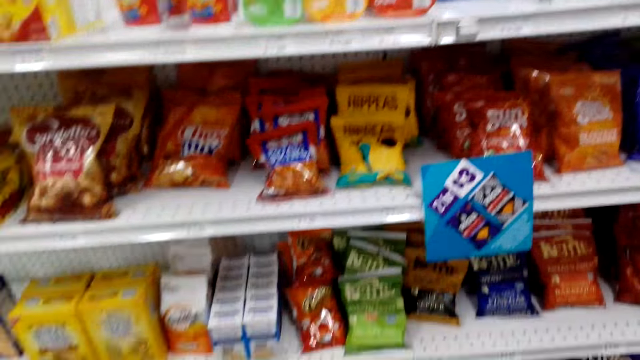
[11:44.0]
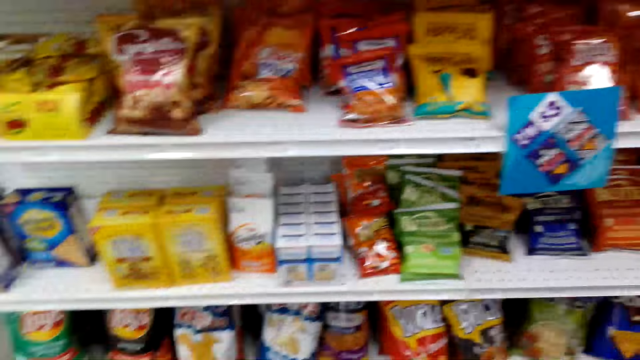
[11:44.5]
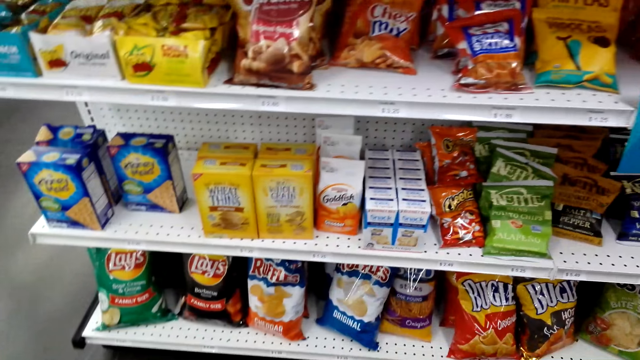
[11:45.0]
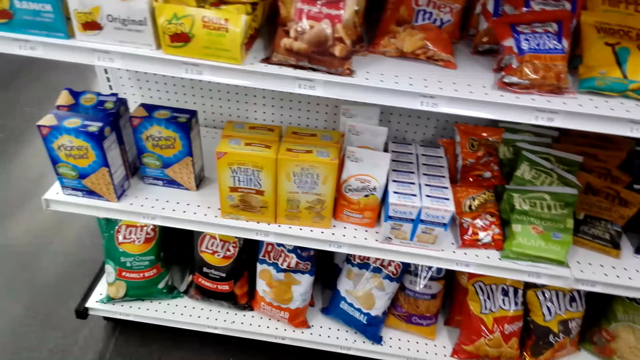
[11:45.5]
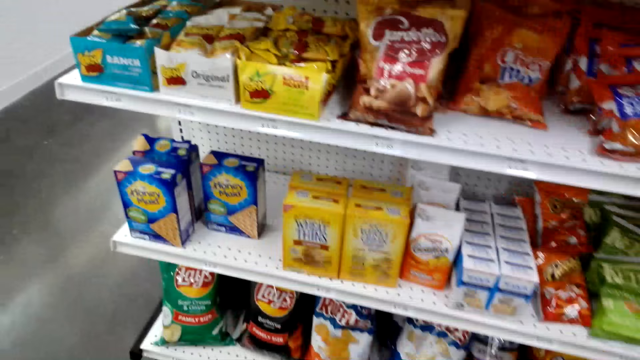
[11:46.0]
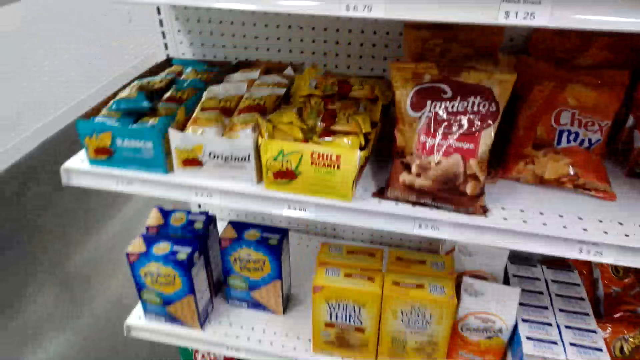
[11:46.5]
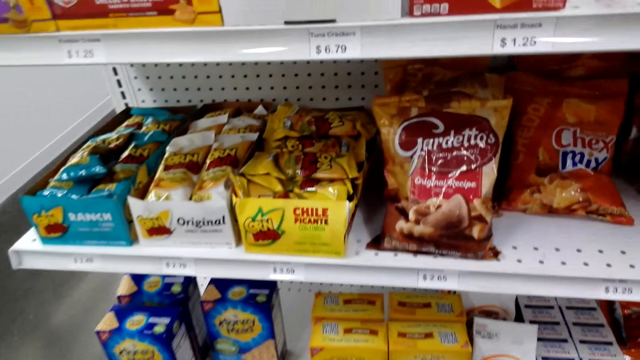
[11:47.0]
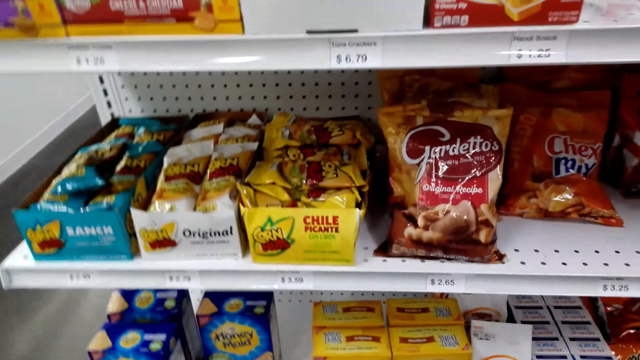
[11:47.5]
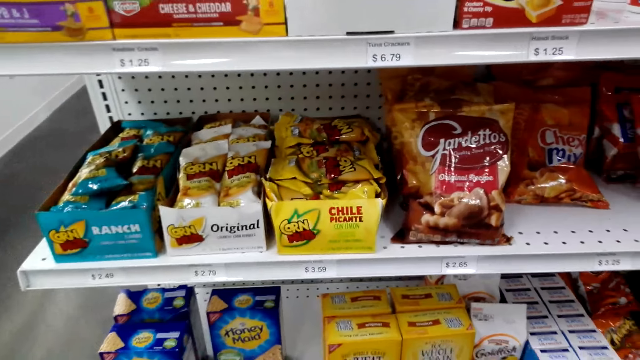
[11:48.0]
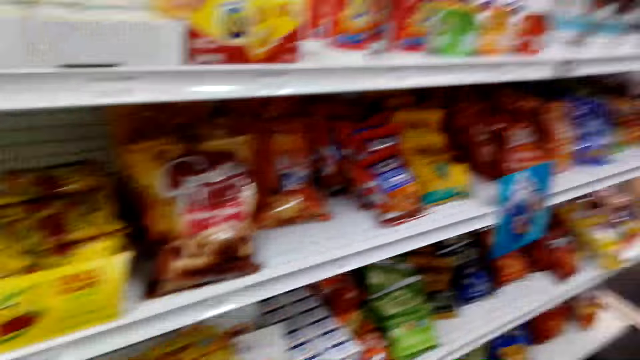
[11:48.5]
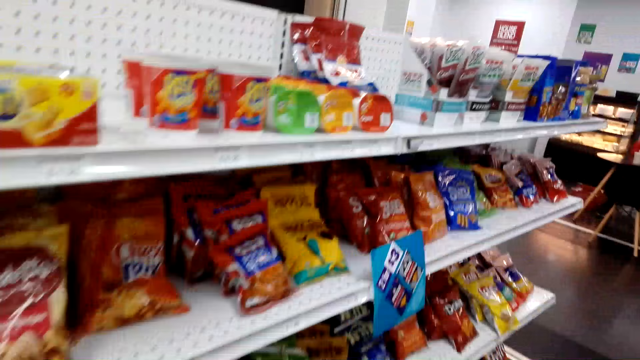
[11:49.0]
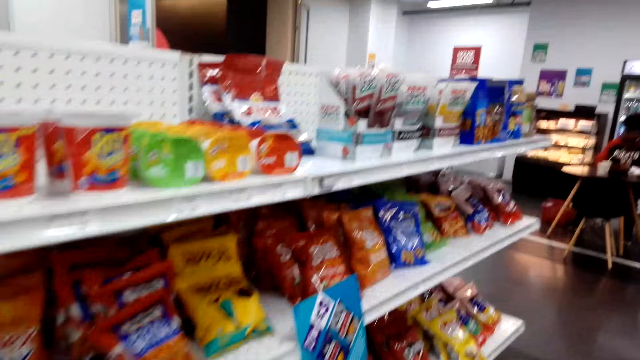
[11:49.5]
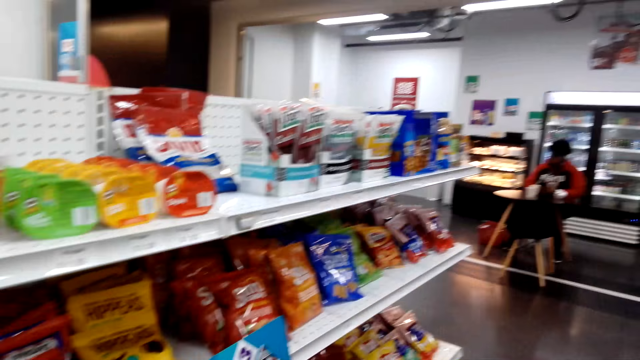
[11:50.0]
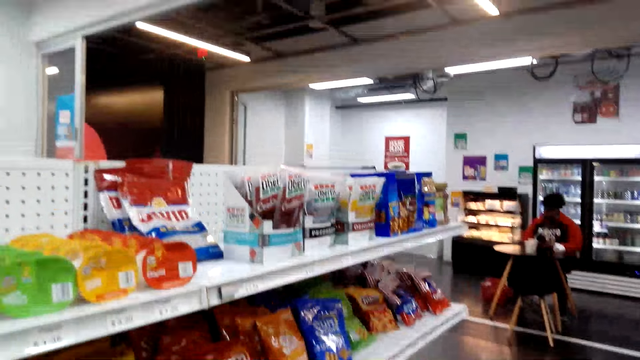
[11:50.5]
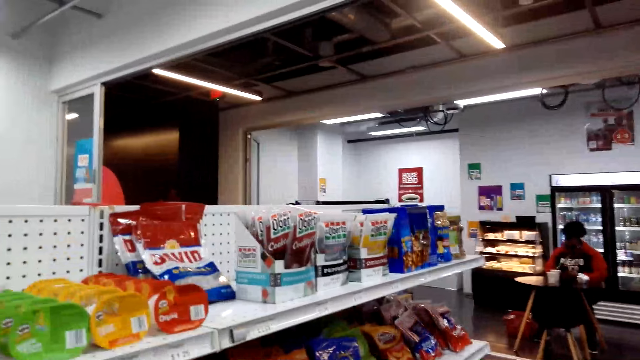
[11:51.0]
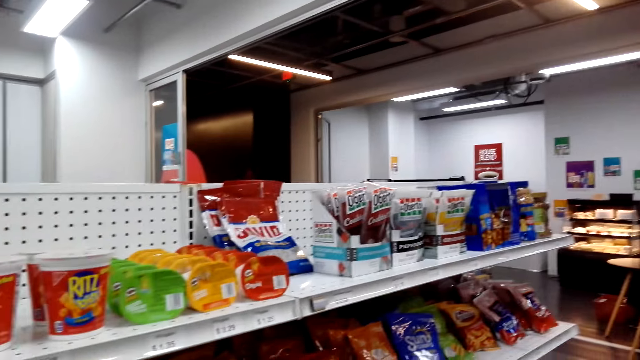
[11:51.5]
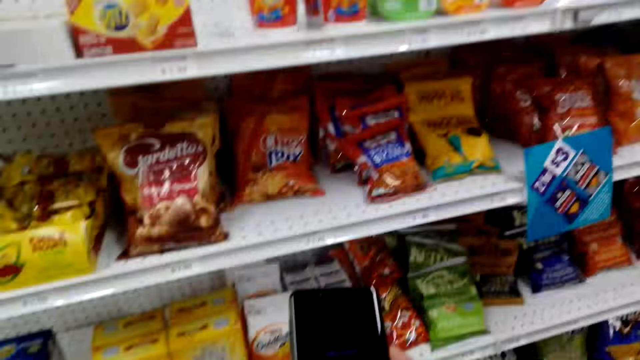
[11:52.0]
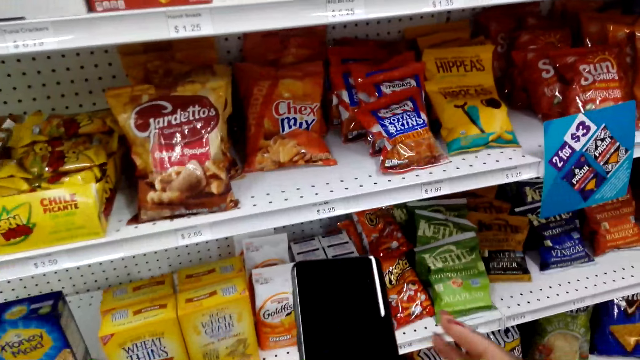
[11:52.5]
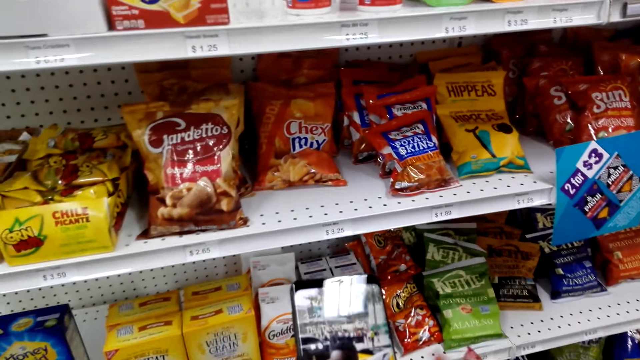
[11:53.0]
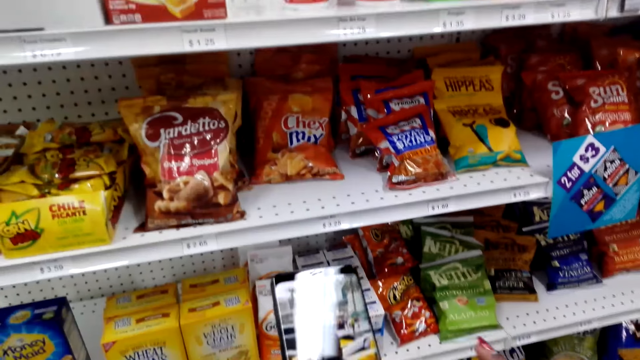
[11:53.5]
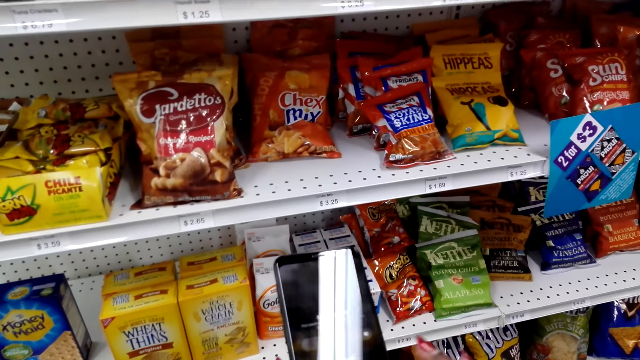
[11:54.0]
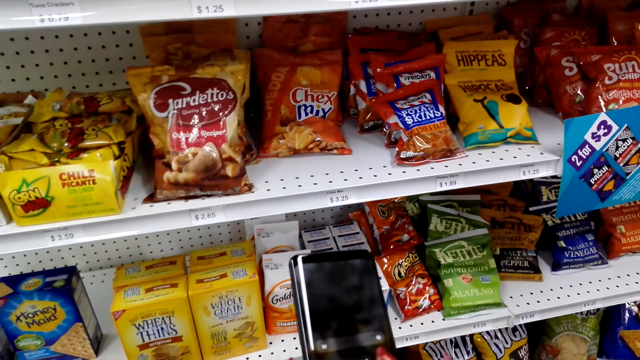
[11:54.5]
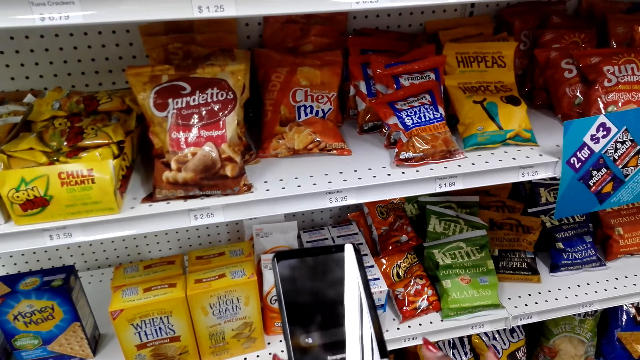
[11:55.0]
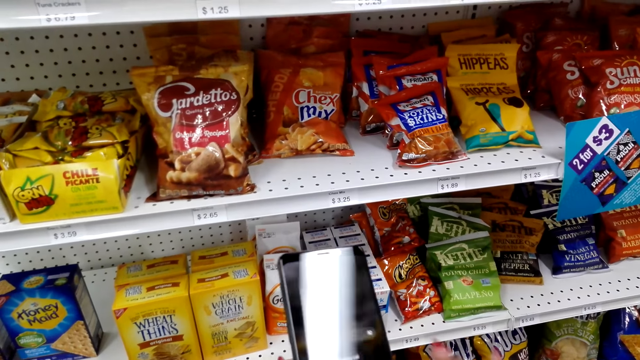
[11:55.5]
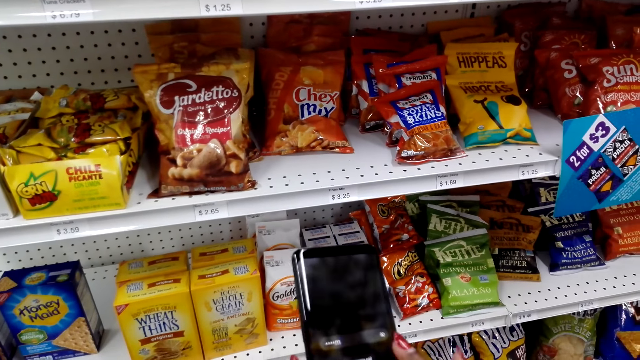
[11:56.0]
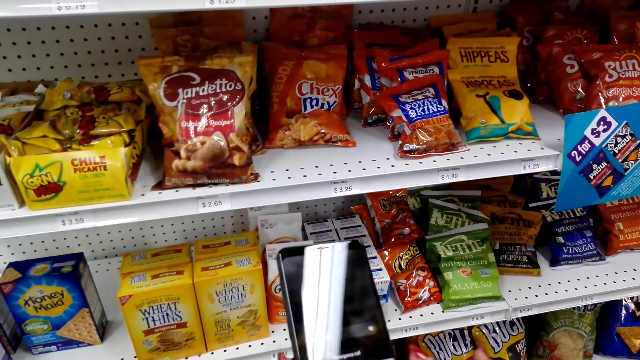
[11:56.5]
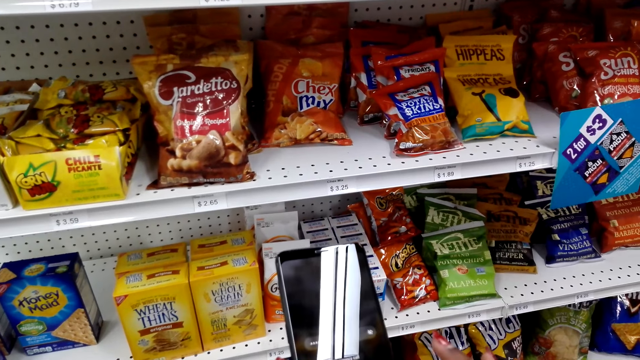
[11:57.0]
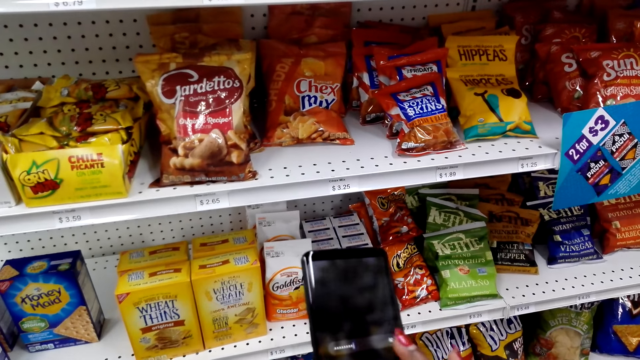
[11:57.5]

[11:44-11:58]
The camera wearer looks around the shelves. They hold a phone and scroll the phone.

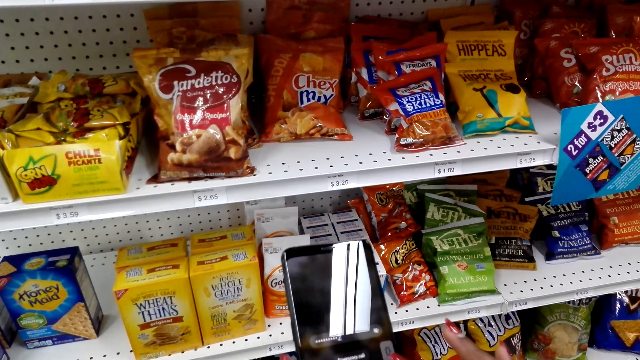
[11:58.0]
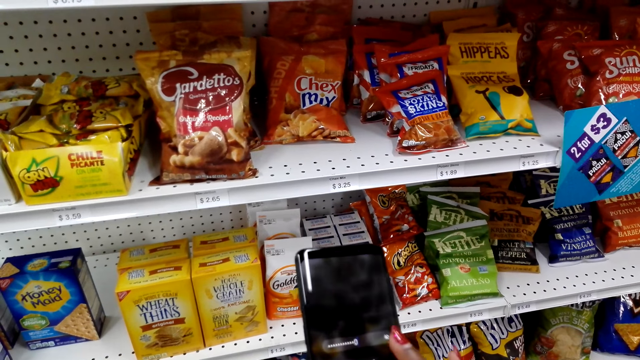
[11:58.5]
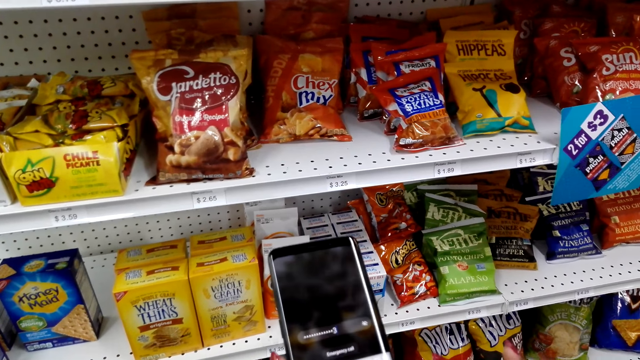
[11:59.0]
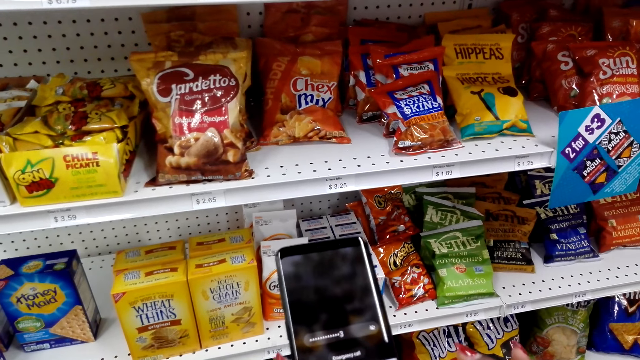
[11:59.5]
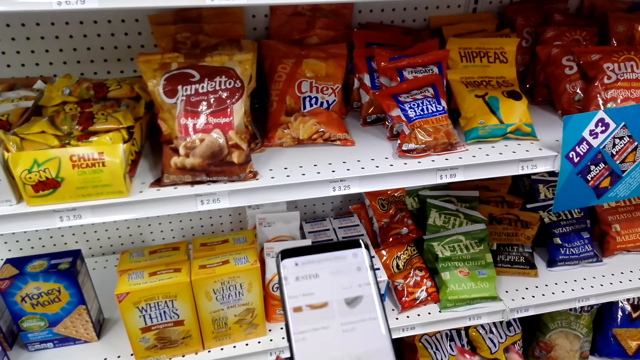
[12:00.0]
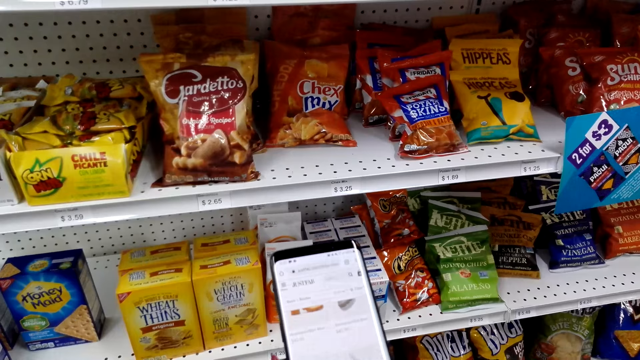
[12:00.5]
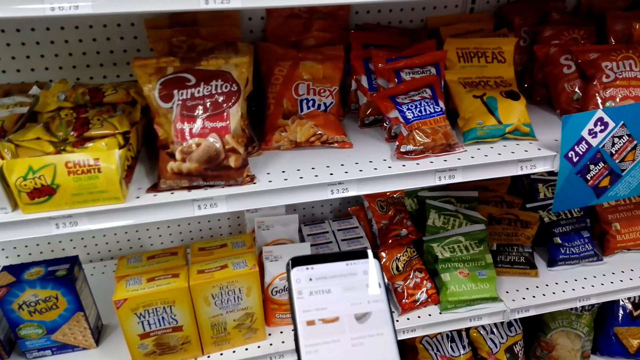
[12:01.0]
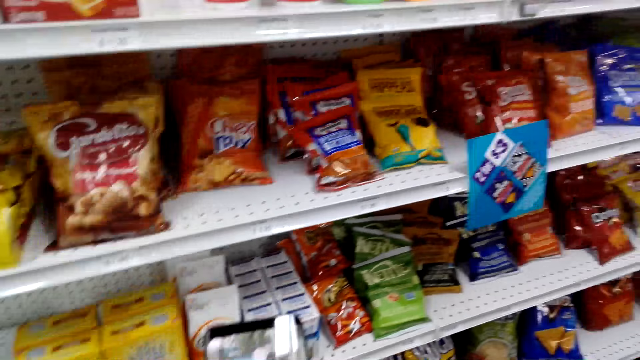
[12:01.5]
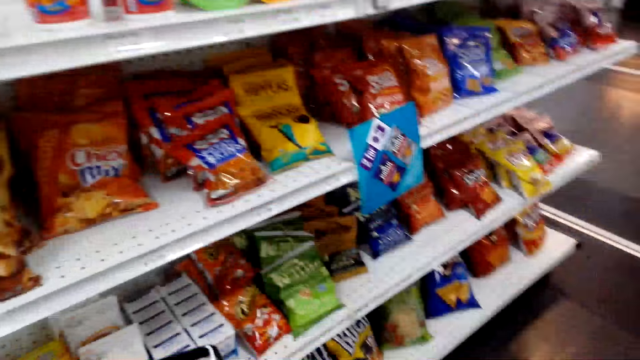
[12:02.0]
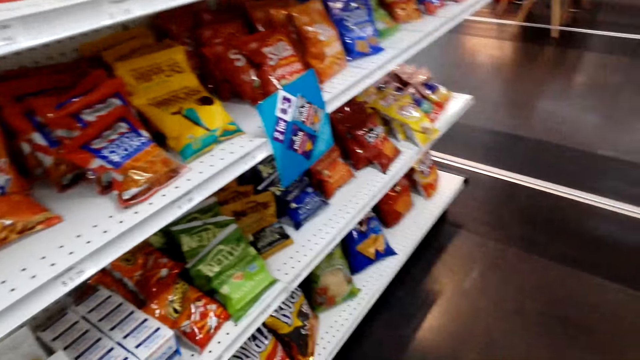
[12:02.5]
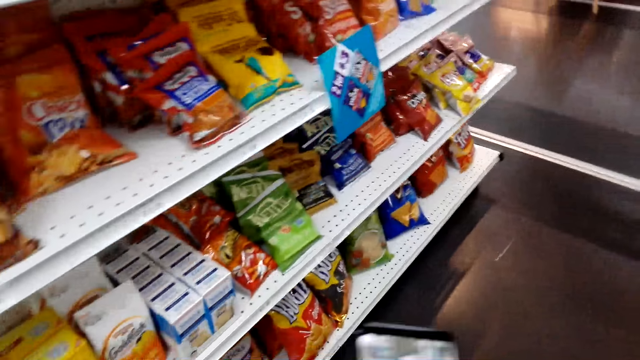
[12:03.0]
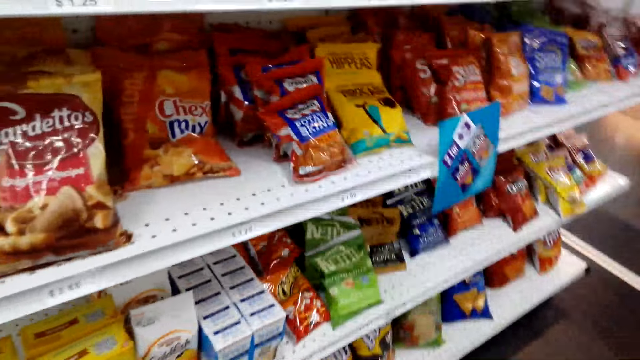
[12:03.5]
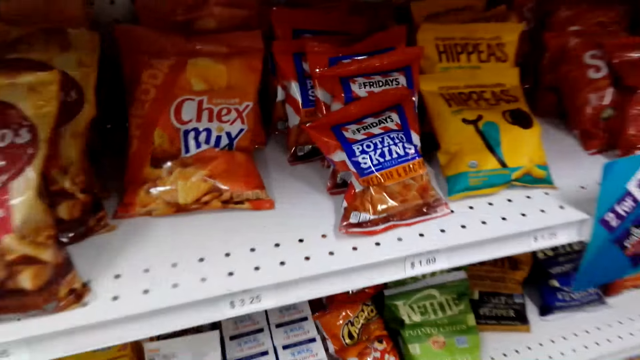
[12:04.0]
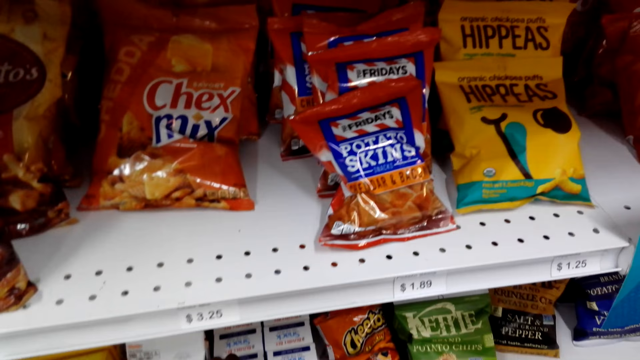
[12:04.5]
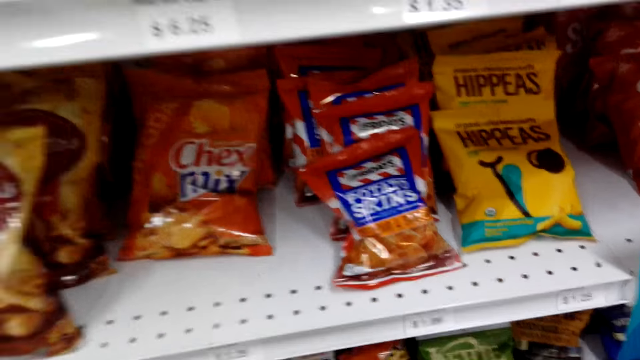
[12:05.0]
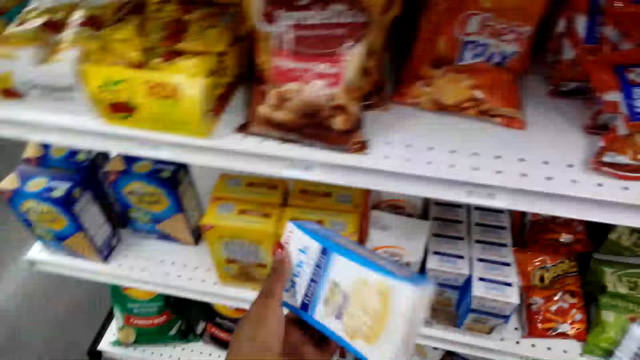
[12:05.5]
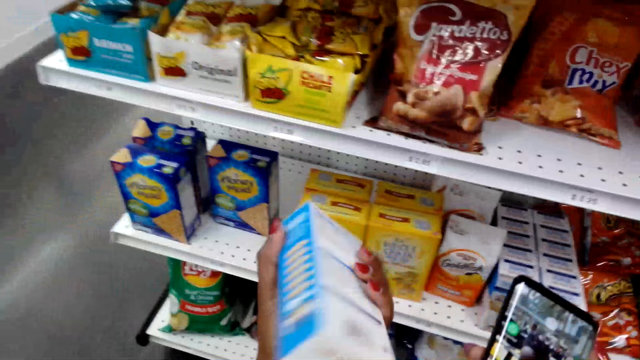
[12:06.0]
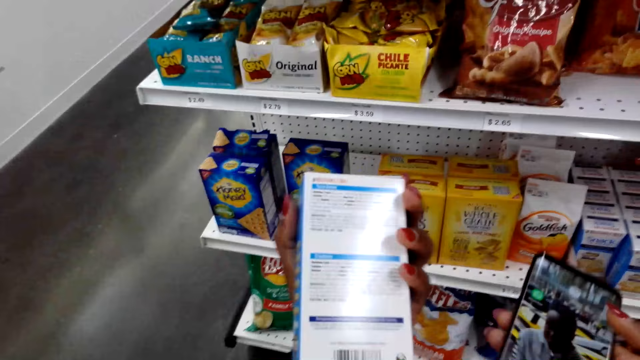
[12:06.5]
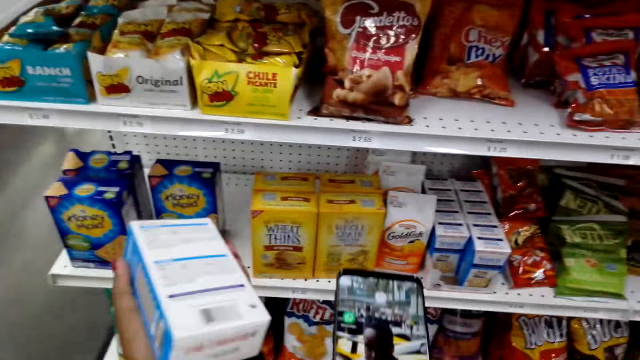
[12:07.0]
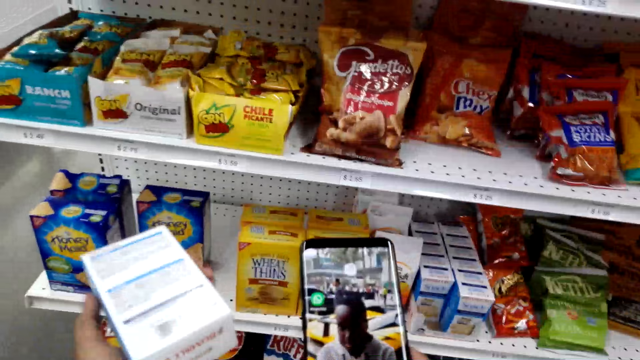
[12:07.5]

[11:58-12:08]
The camera wearer uses a phone. They look around. They pick up a pack of snacks.
